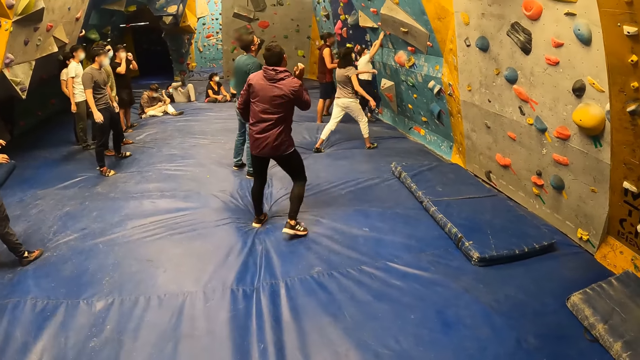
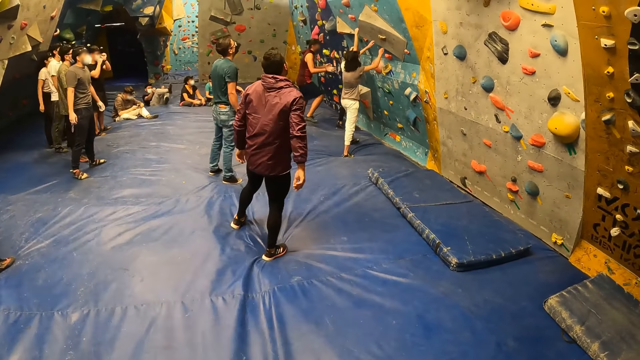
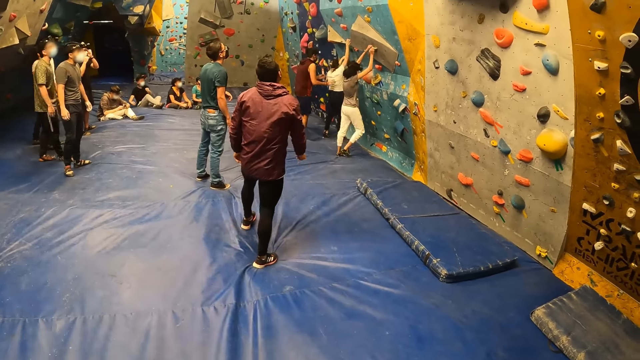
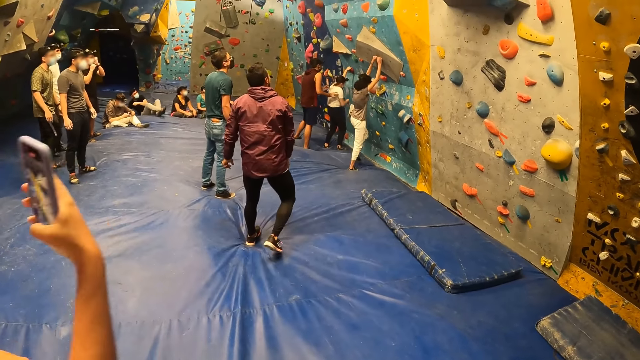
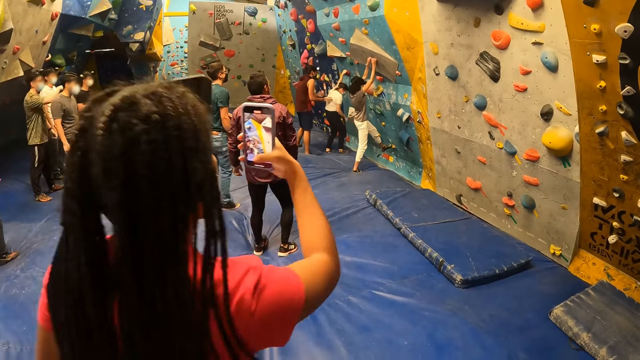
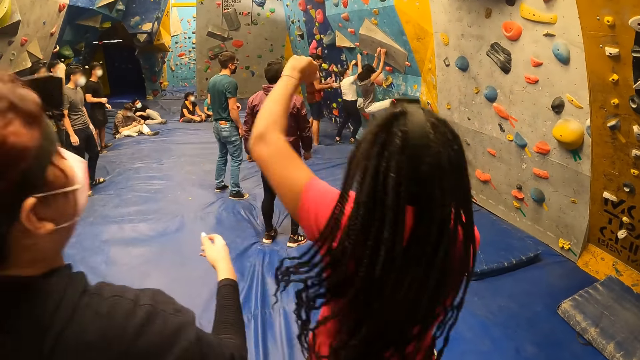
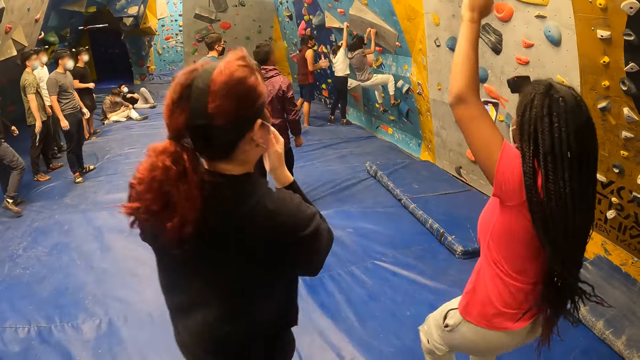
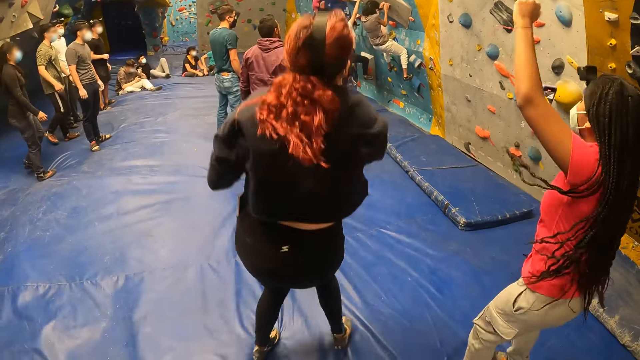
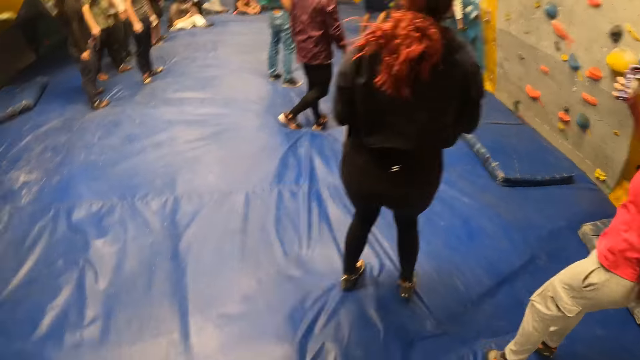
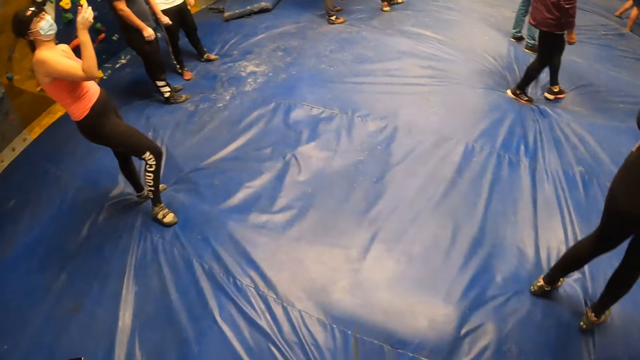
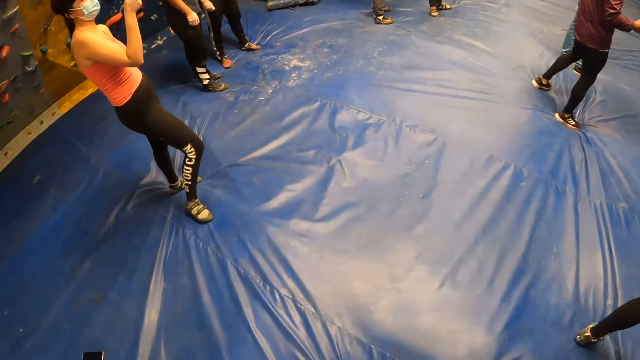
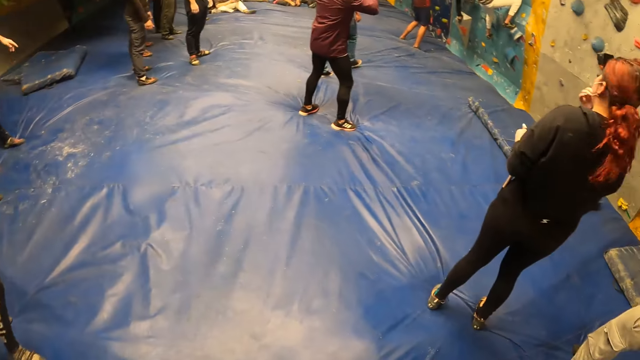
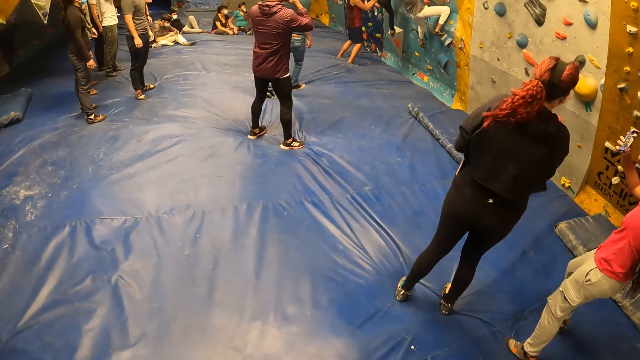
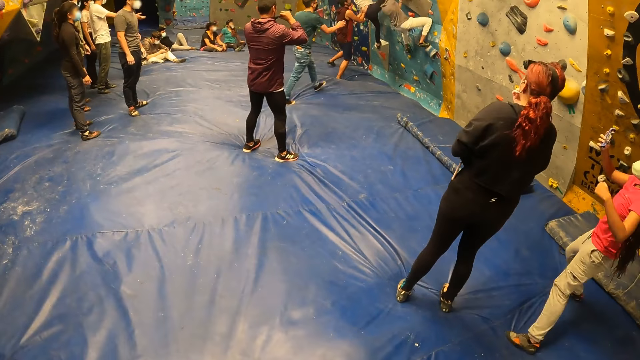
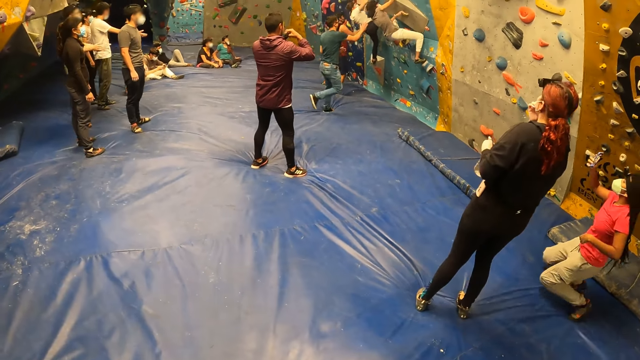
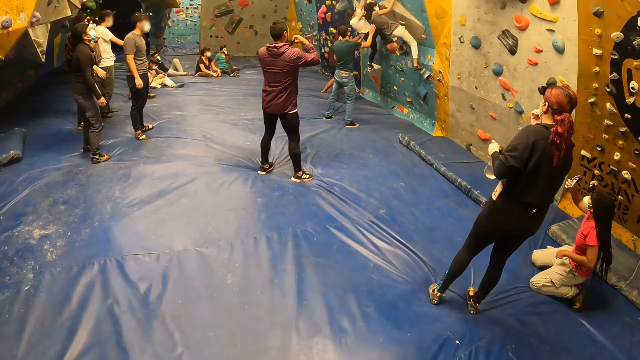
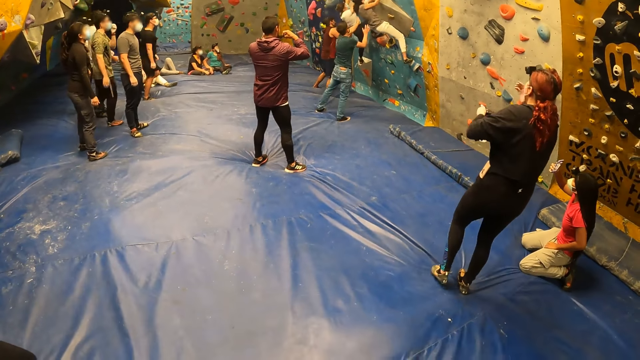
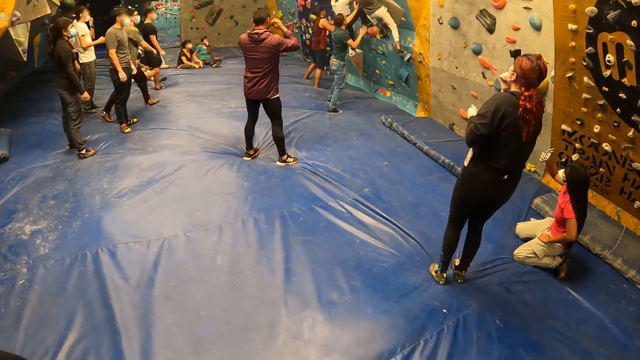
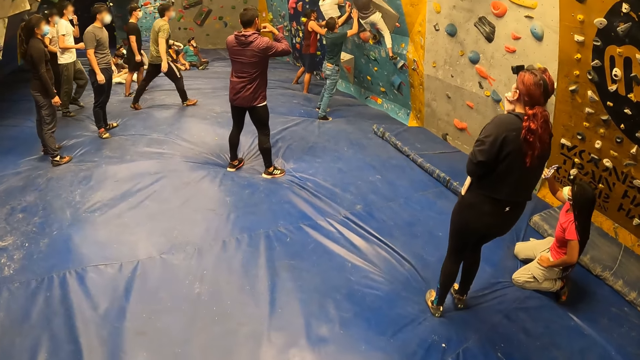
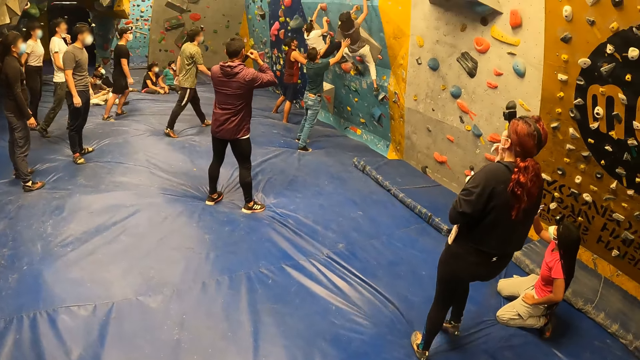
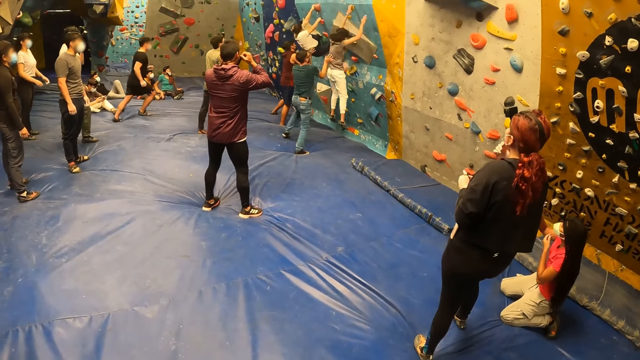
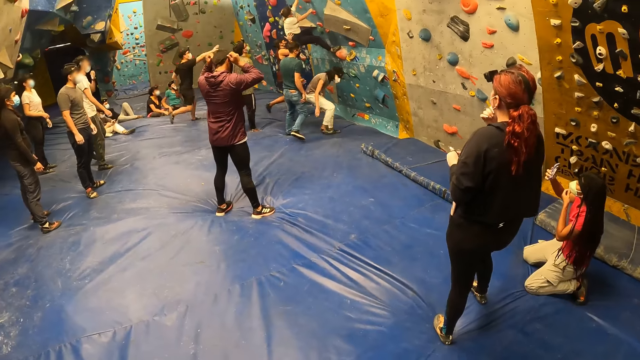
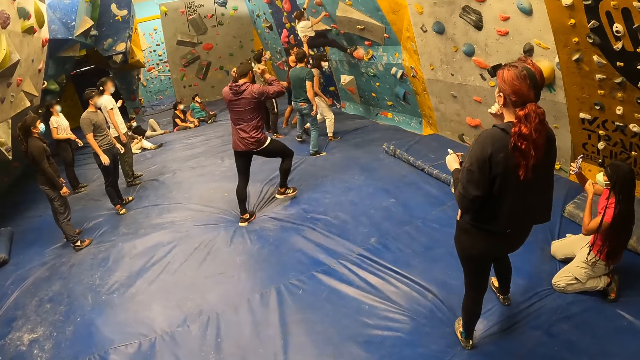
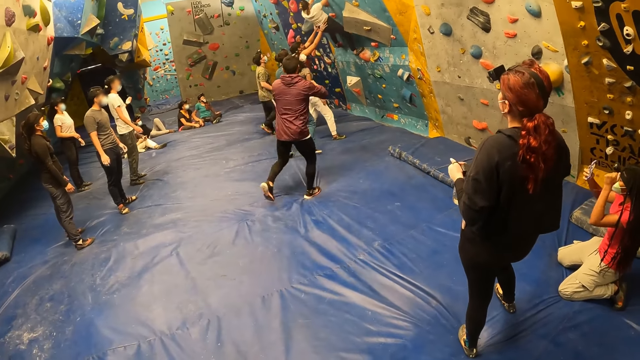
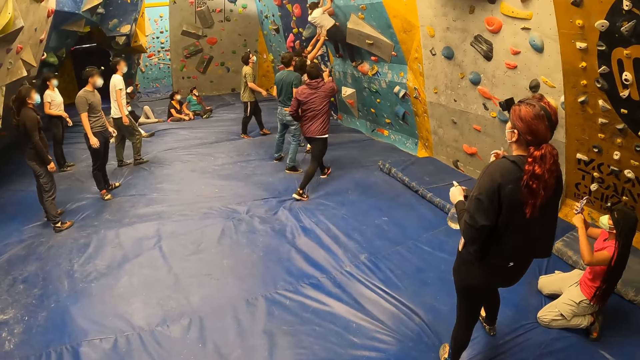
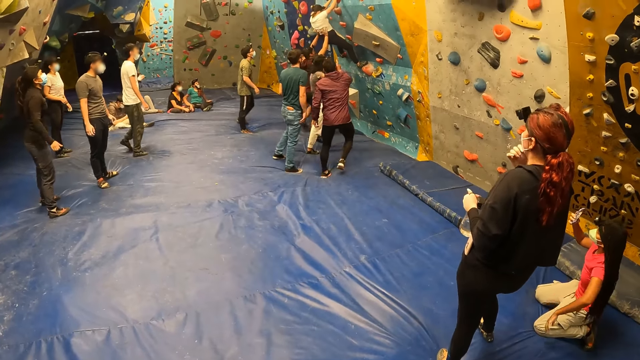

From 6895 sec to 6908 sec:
A lady climbs the wall. Another lady holds the wall. A third lady records a video. The second lady climbs the wall. The third lady jumps up. A fourth lady moves forward and jumps up. The camera wearer looks around. A man walks forward. The third lady sits down. Another man moves forward. A third man walks forward. The first man holds the second lady. A fourth man walks forward. The second lady jumps down. The third lady touches the face. A fifth man walks forward.

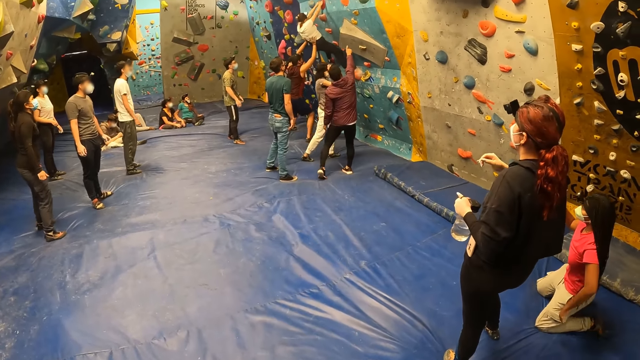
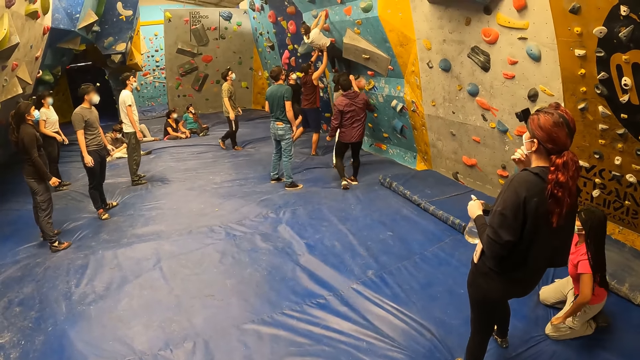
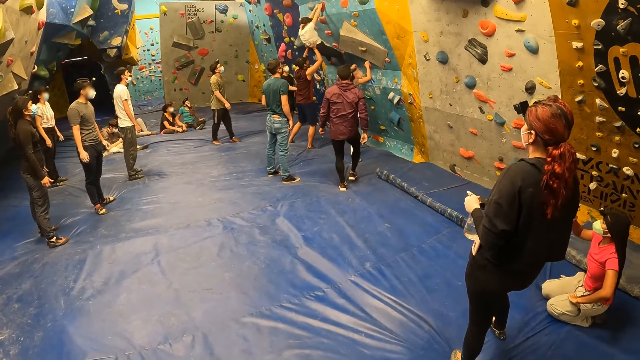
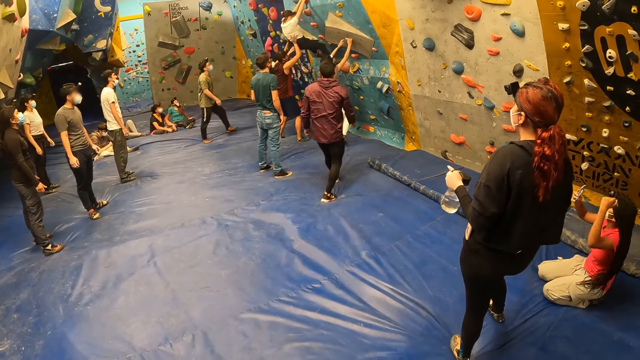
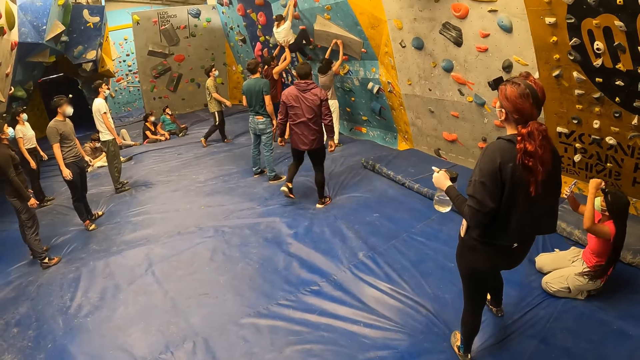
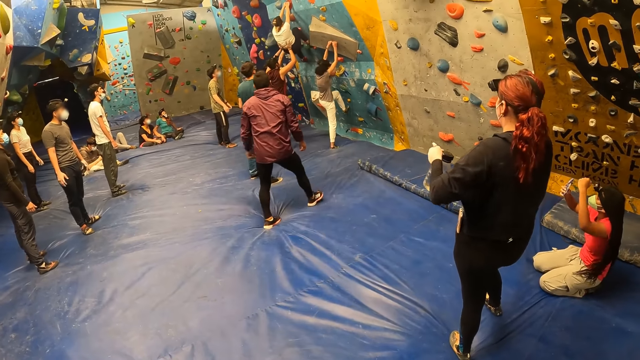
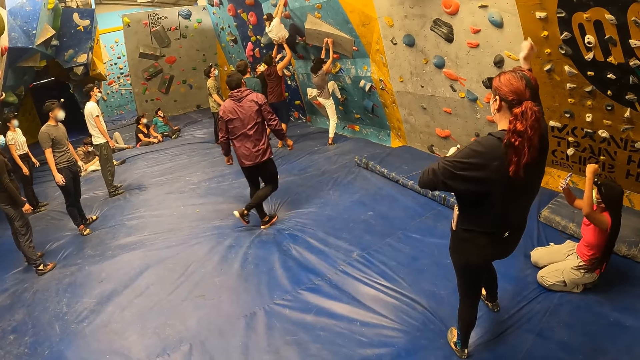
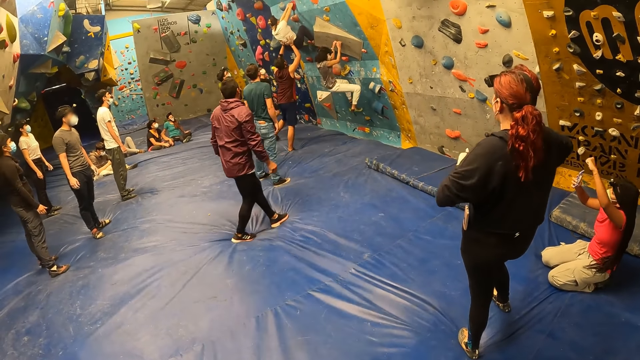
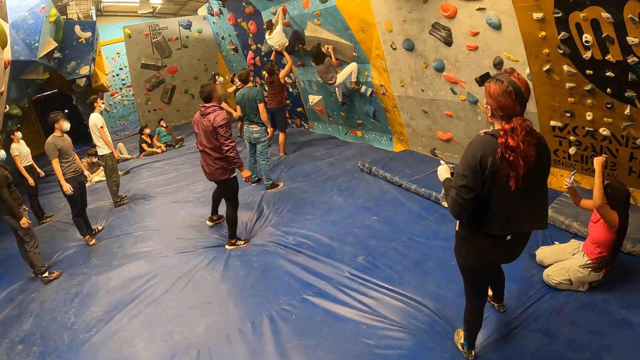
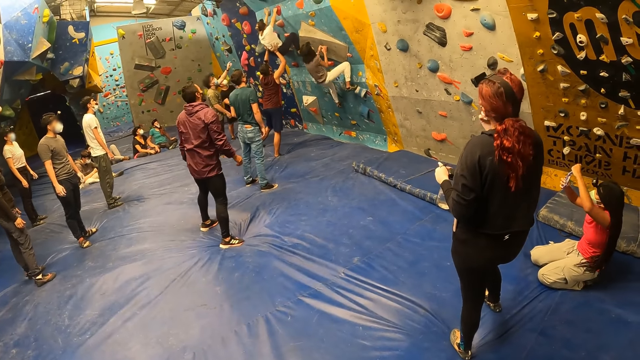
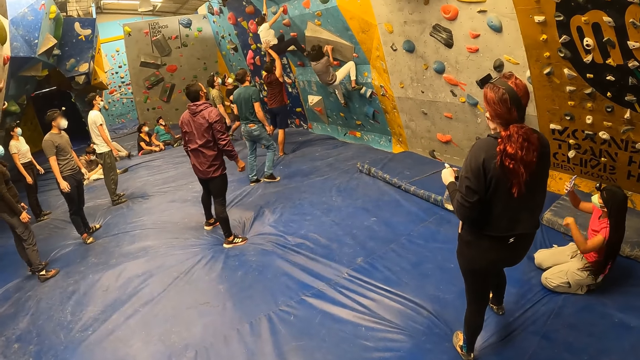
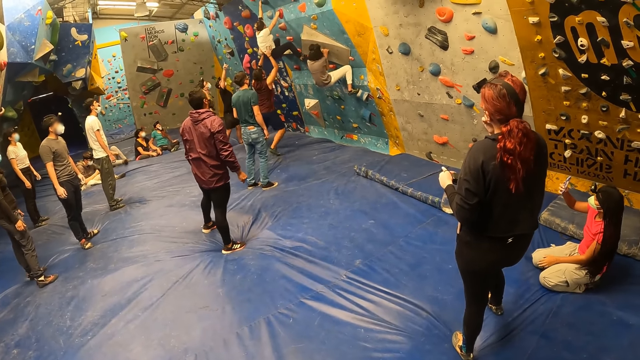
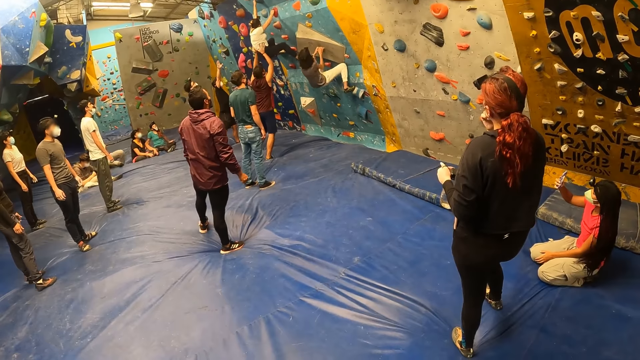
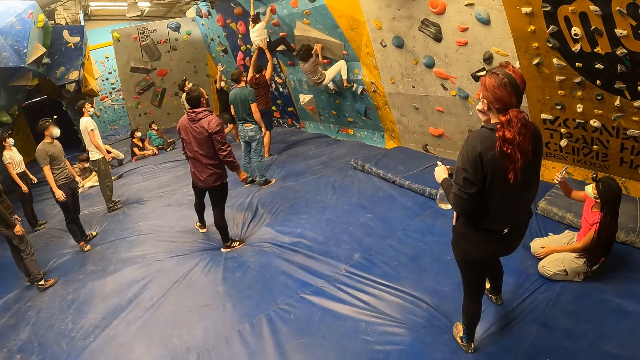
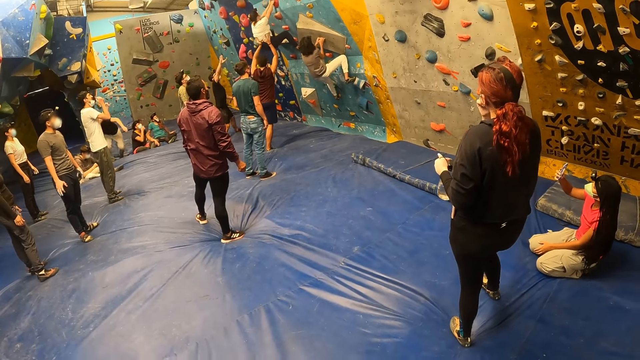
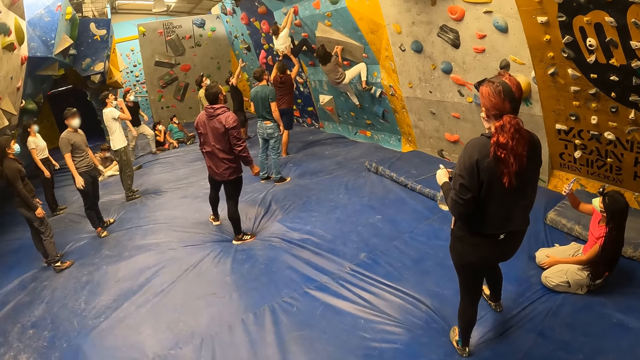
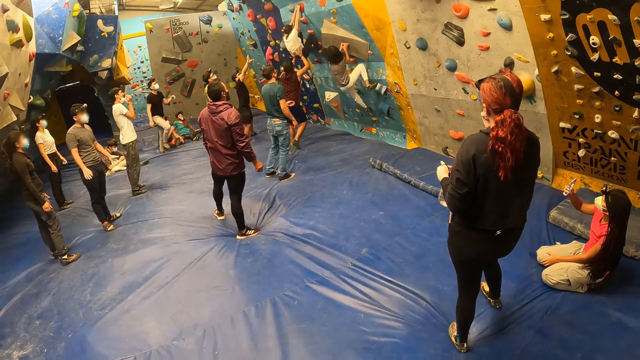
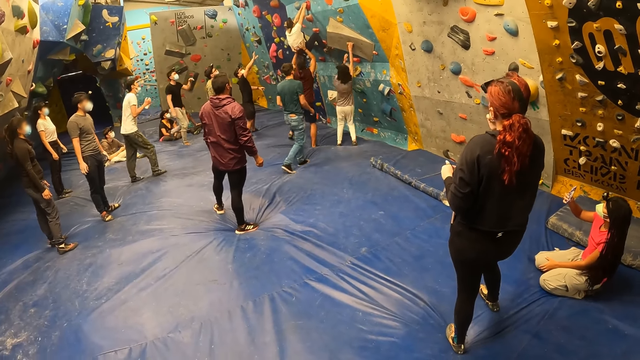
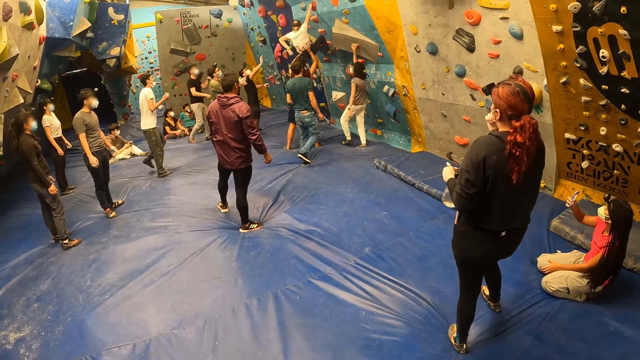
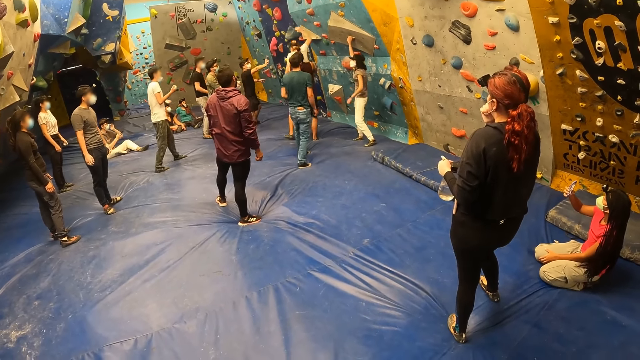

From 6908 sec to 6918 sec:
A man points at the wall. A lady climbs the wall. Another lady shakes a hand. The man moves back. A third lady shakes a hand. Another man points at the wall. A third man walks forward. The first lady jumps down.
